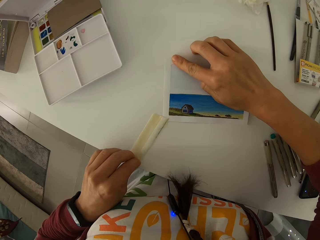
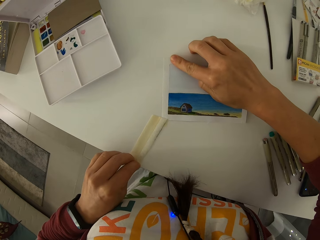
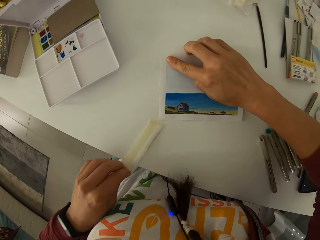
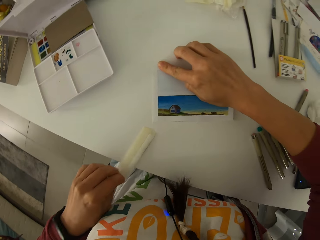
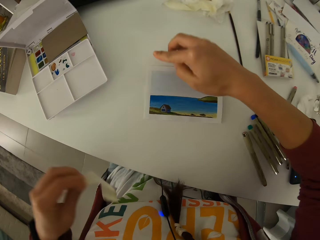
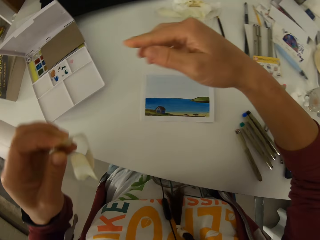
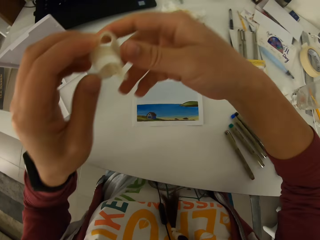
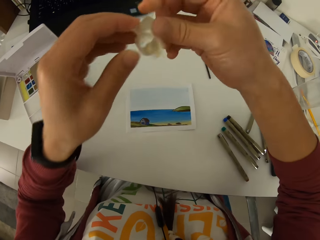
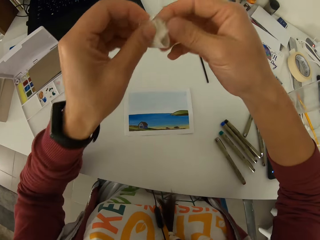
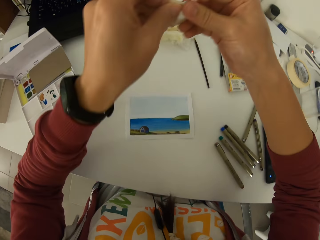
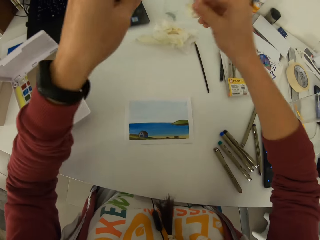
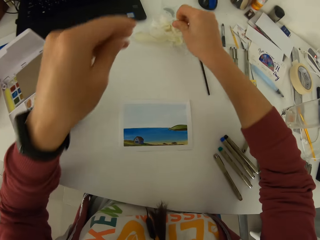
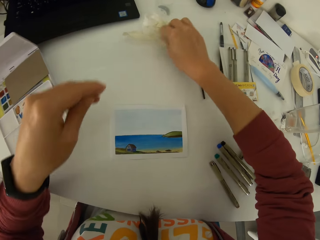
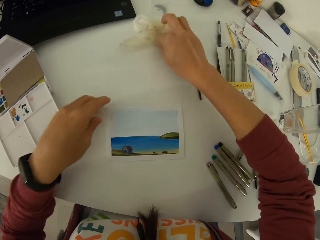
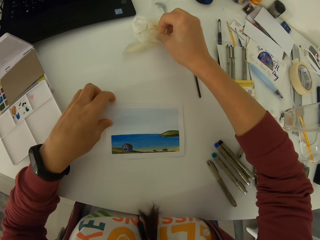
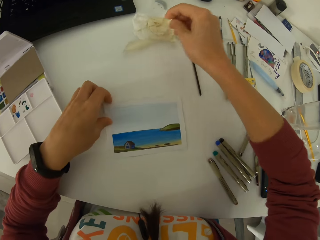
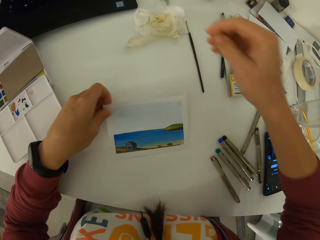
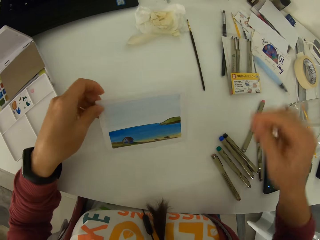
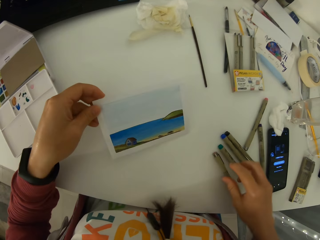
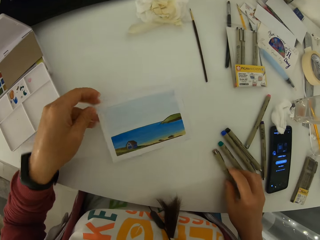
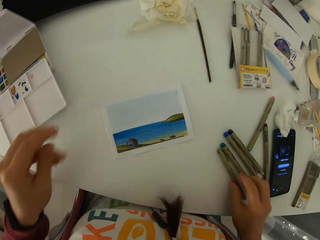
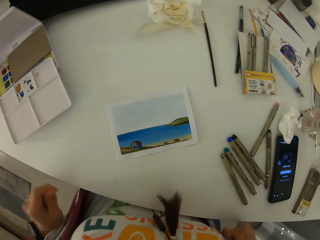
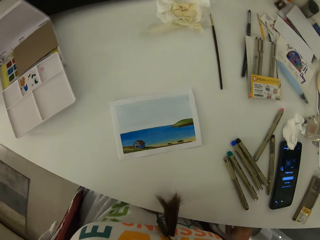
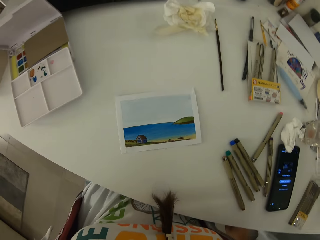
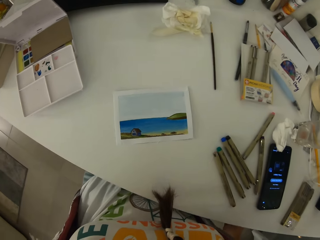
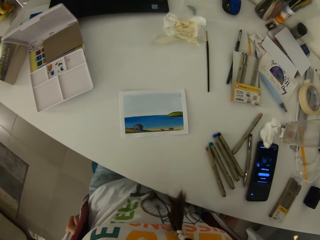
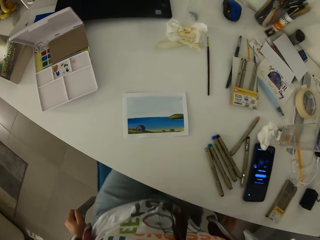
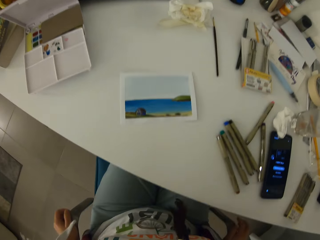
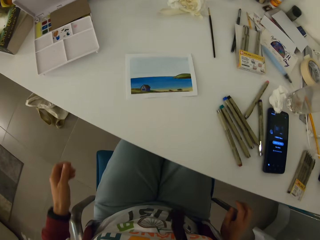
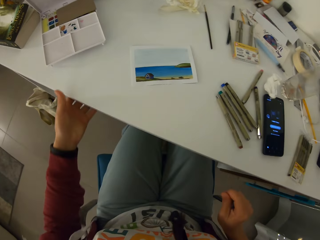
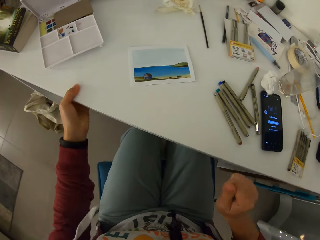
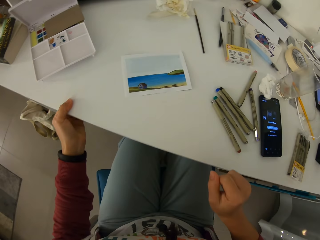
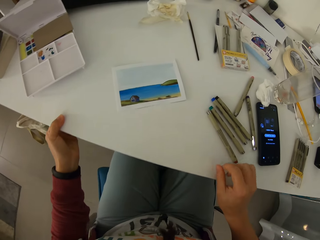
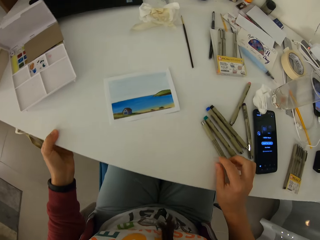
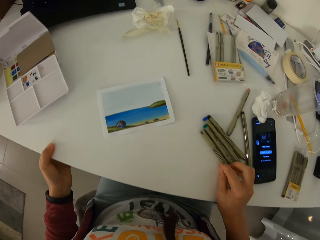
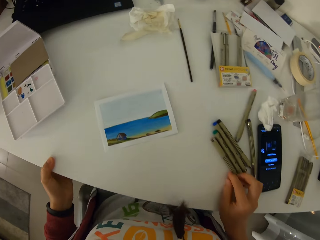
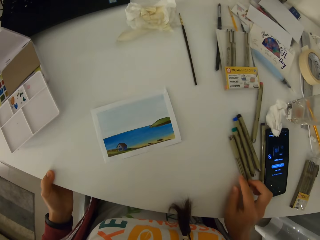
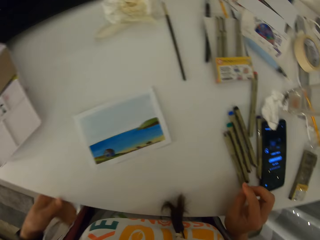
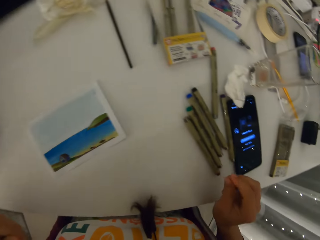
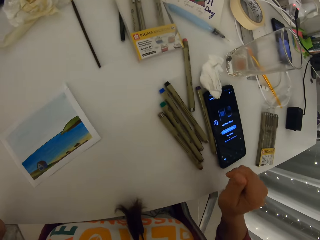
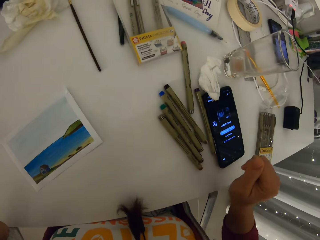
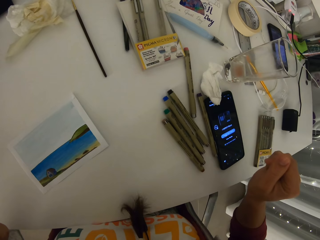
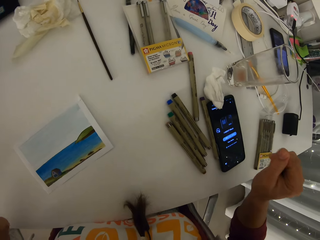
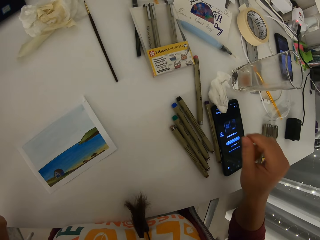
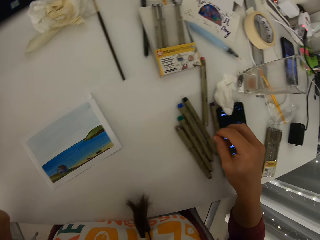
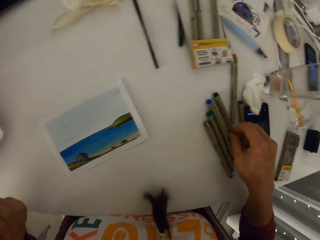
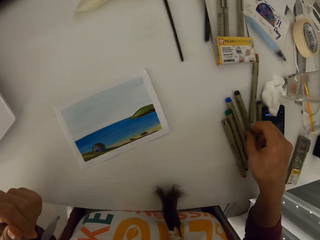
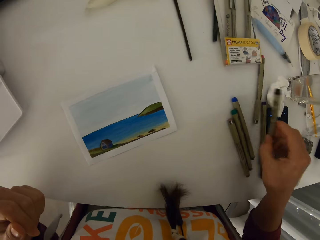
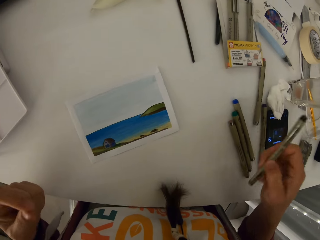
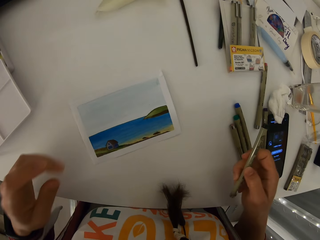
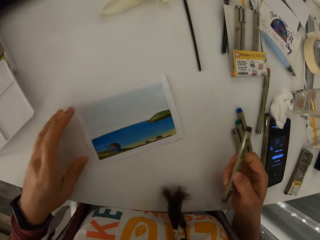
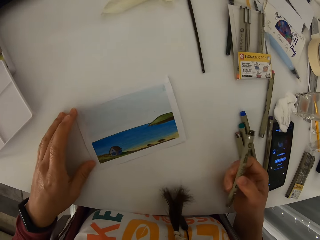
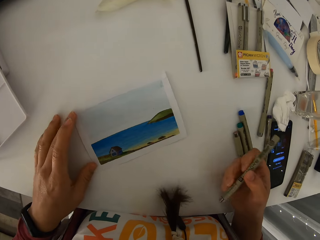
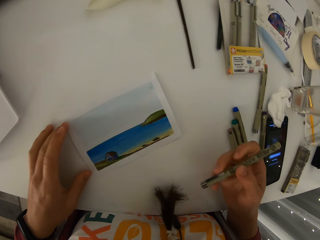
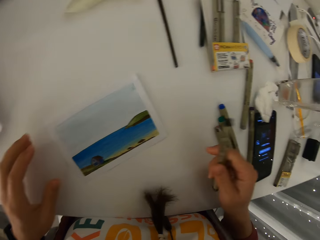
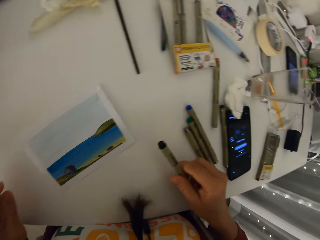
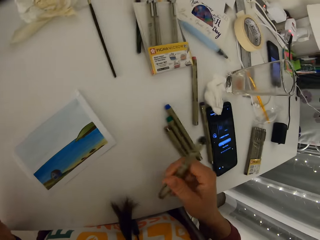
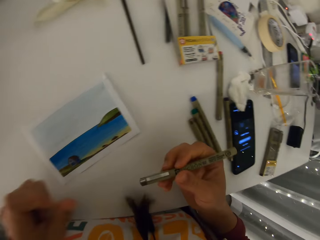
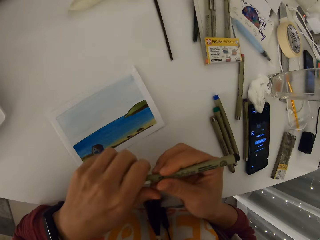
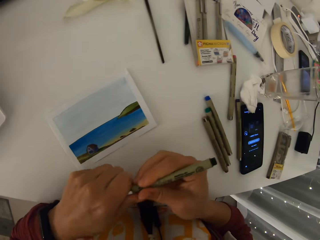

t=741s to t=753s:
The camera wearer folds the sellotape or paper tape. He squeezes the paper tape. He drops the squeezed paper tape on a paper on the table with his right hand. He picks up the painting from the table with his left hand. He drops the painting on the table. He touches a color pen. He holds his chair. He holds his table. He moves closer to the table. He adjusts the position of the color pen on the table. He picks up the color pen from the table. He adjusts the position of the painting on the table.

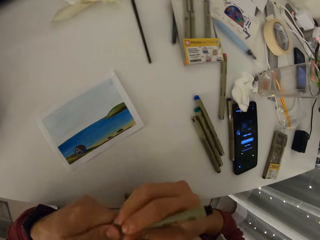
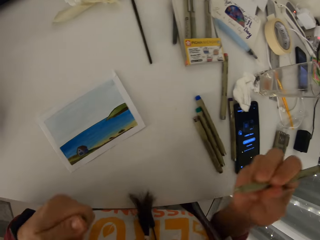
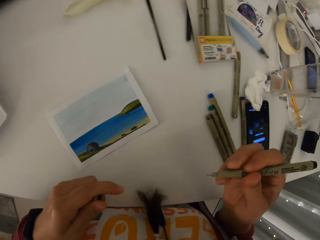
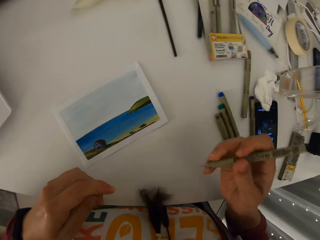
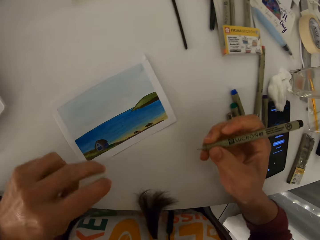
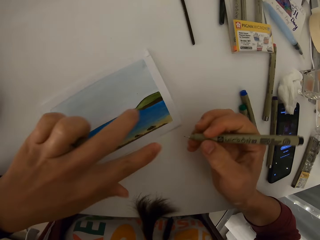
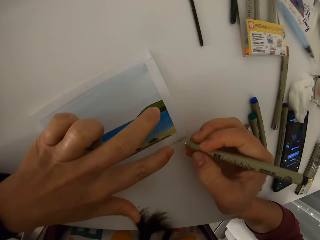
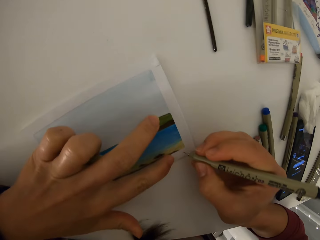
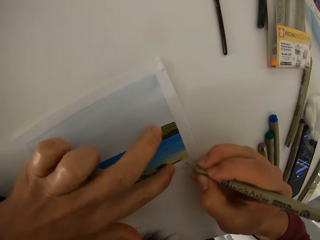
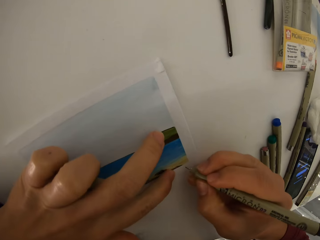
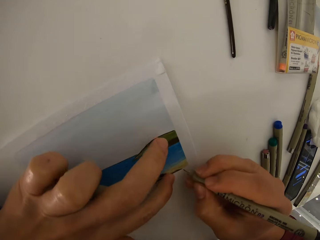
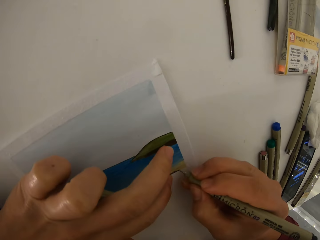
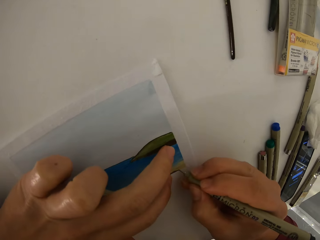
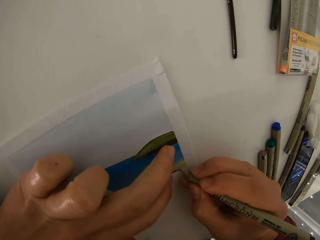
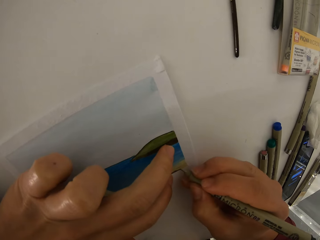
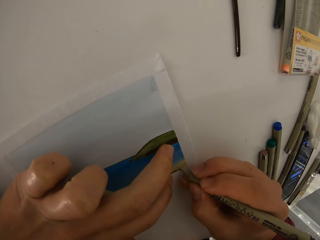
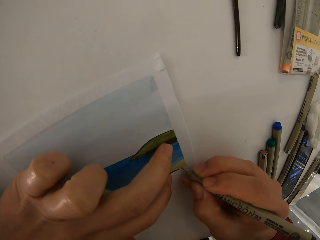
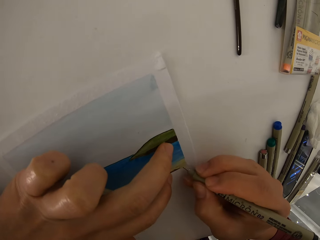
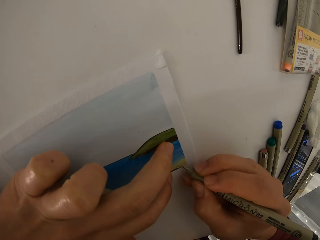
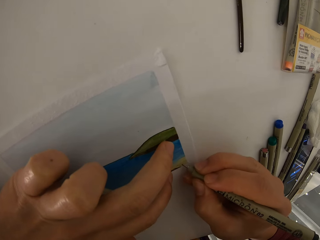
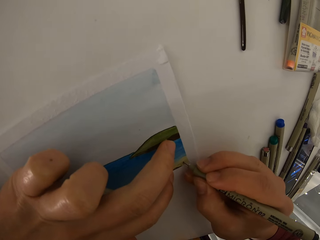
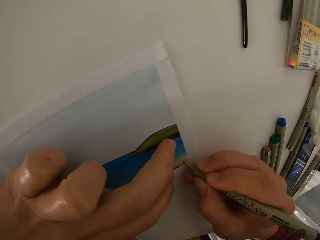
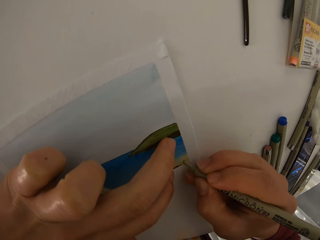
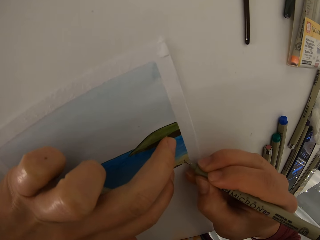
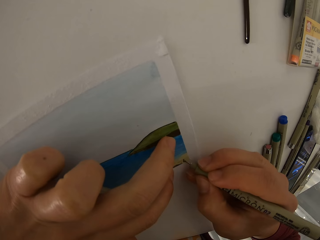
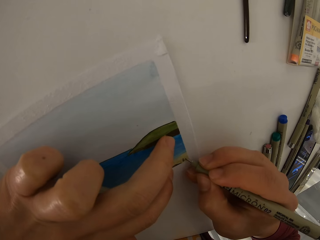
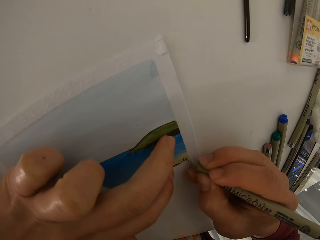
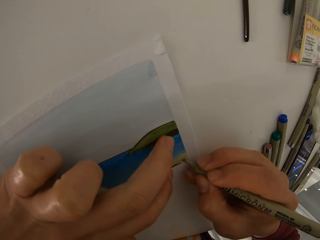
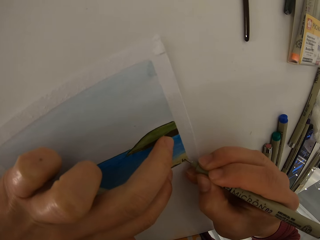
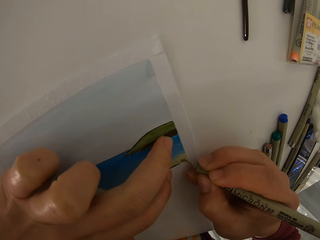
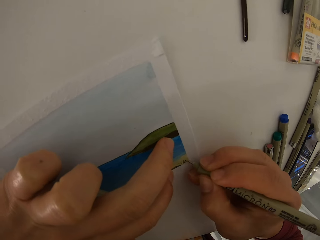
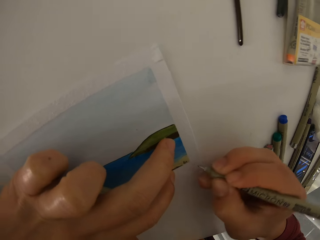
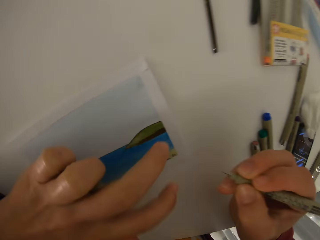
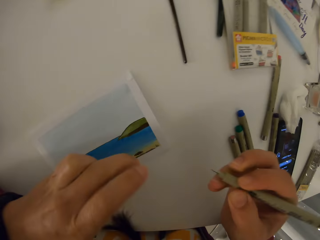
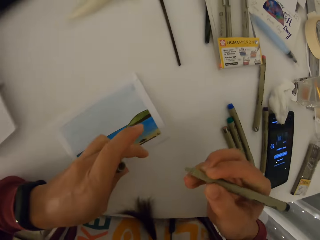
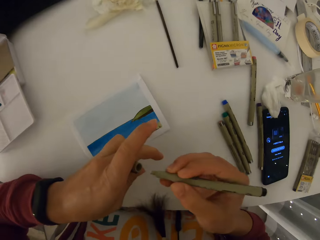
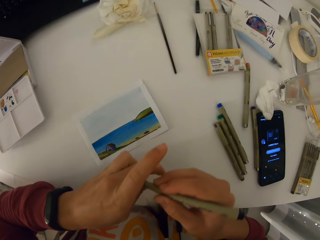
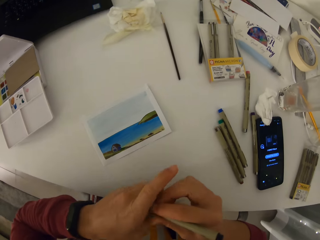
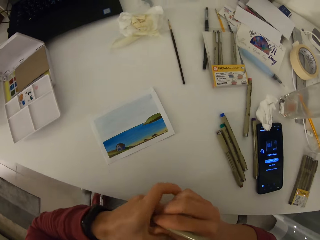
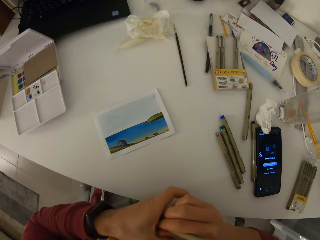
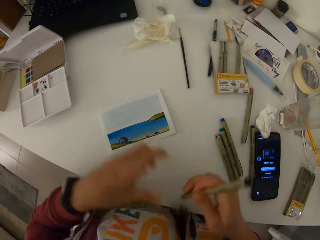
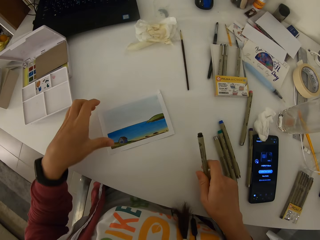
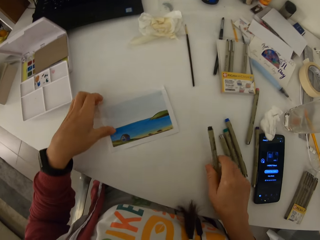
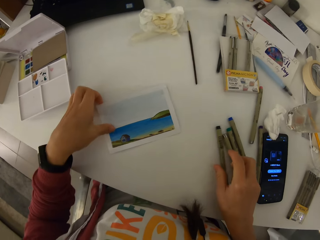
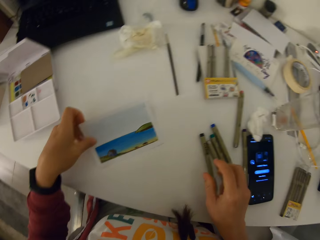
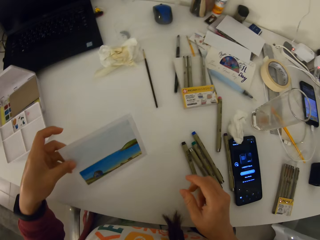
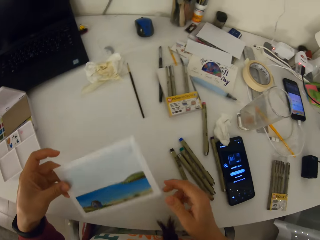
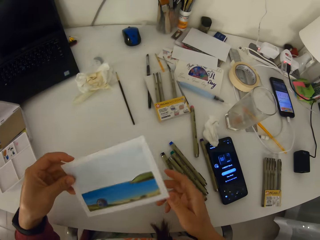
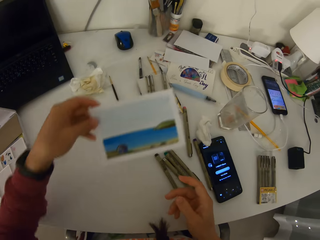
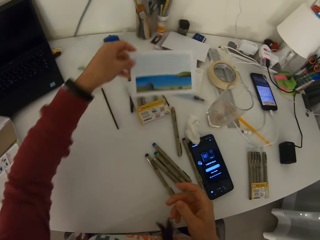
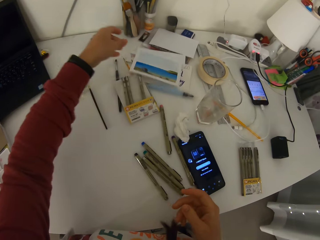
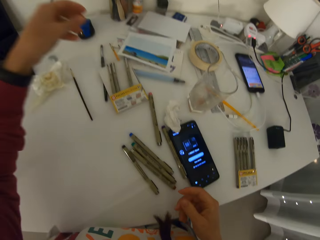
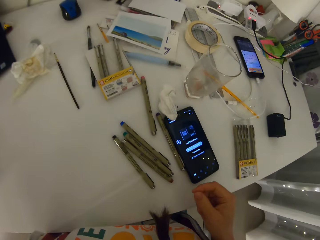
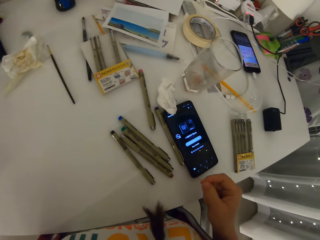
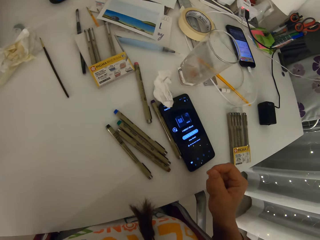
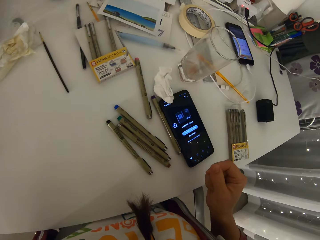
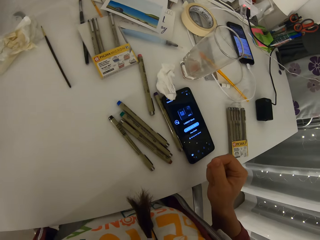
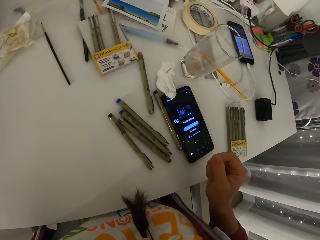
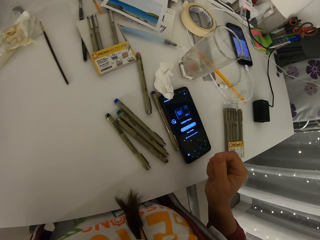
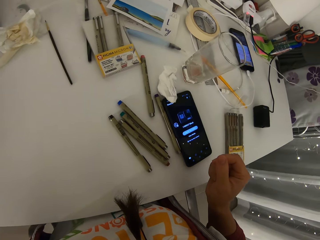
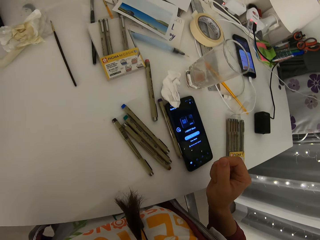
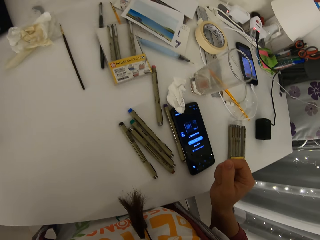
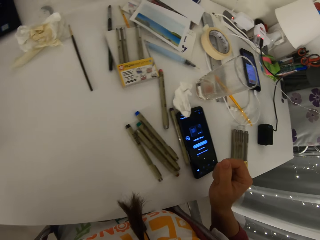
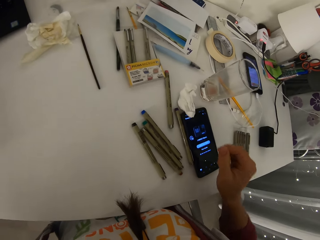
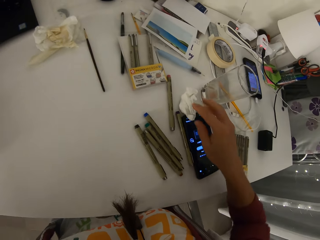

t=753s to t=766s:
The camera wearer opens the top of a color pen. He holds the painting. He adds details to the painting using the color pen. He covers the top of the color pen. He drops the color pen on the table. He picks up the painting from the table with his left hand. He drops the painting on the table. He stares around.
